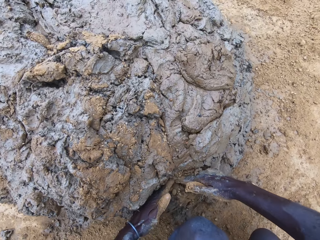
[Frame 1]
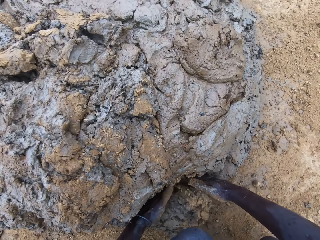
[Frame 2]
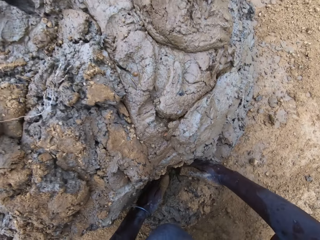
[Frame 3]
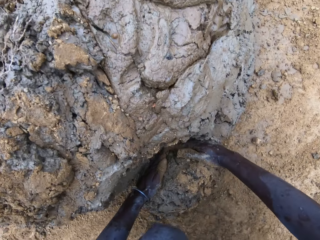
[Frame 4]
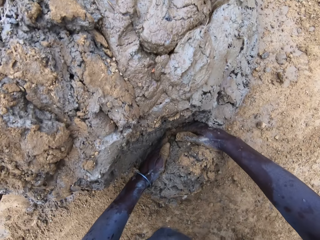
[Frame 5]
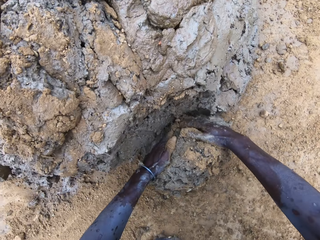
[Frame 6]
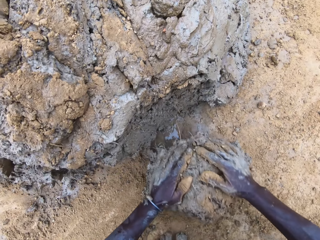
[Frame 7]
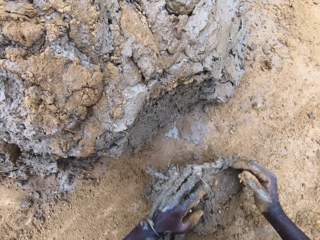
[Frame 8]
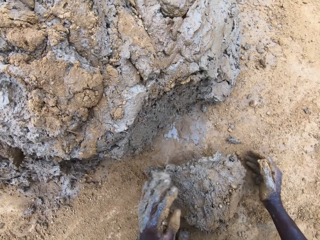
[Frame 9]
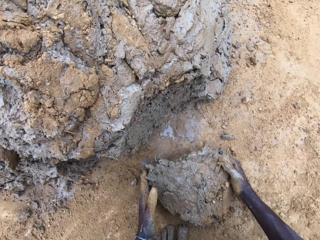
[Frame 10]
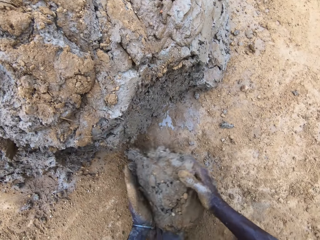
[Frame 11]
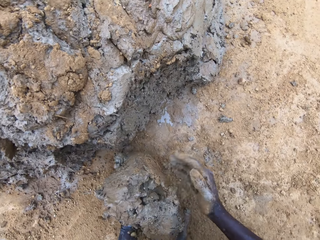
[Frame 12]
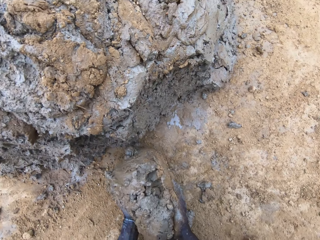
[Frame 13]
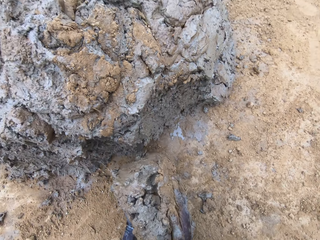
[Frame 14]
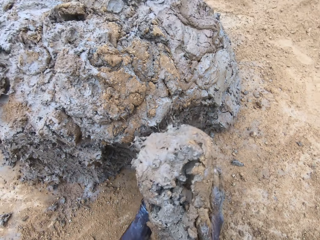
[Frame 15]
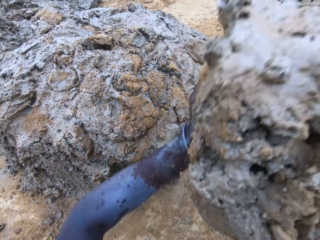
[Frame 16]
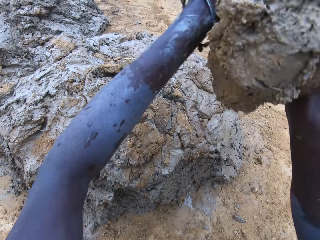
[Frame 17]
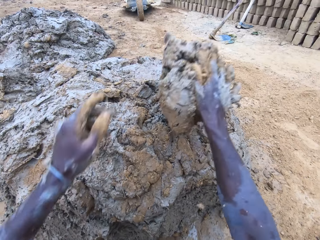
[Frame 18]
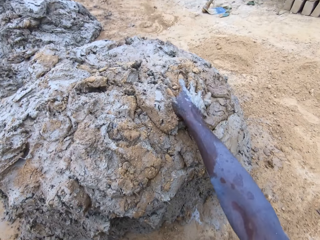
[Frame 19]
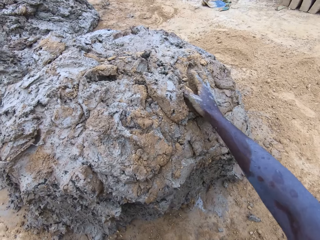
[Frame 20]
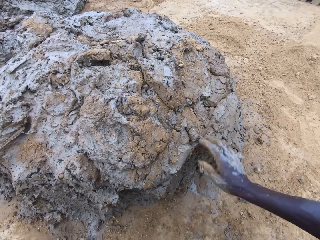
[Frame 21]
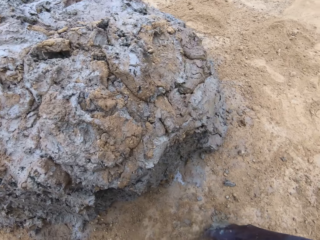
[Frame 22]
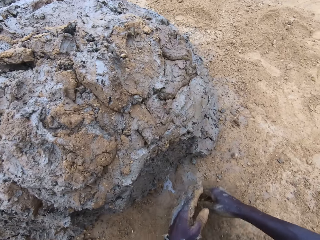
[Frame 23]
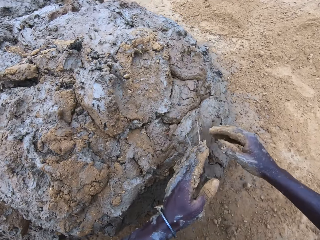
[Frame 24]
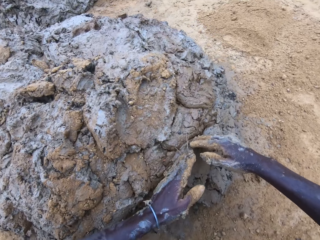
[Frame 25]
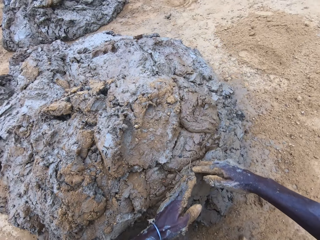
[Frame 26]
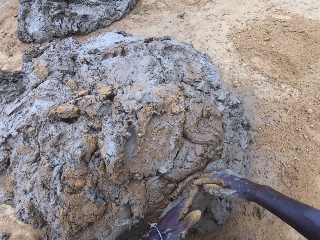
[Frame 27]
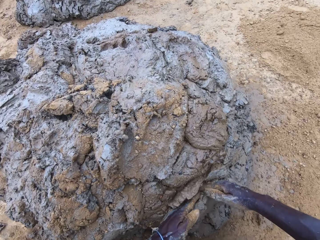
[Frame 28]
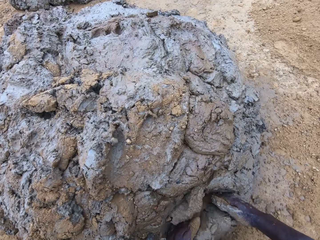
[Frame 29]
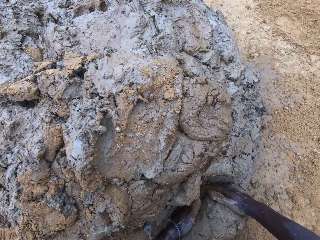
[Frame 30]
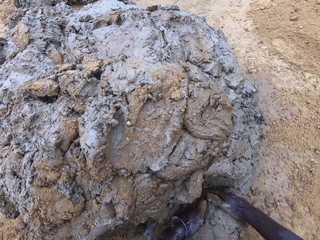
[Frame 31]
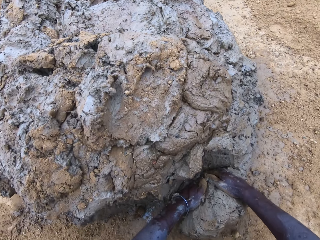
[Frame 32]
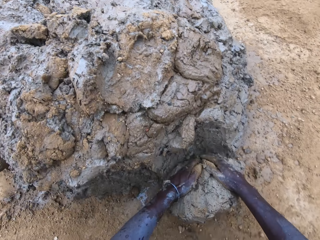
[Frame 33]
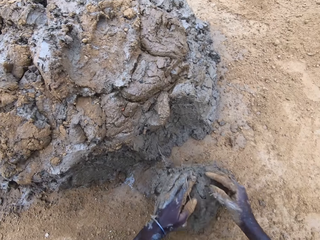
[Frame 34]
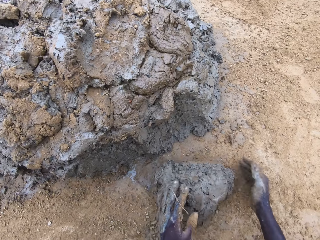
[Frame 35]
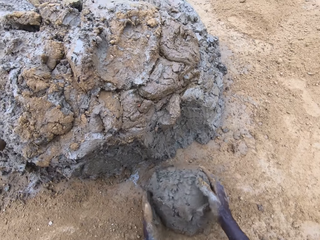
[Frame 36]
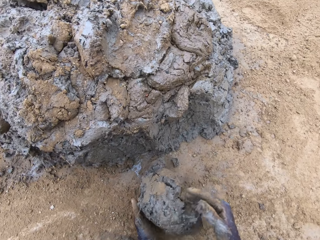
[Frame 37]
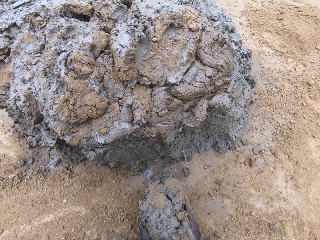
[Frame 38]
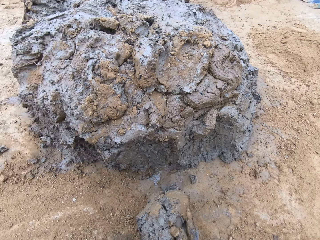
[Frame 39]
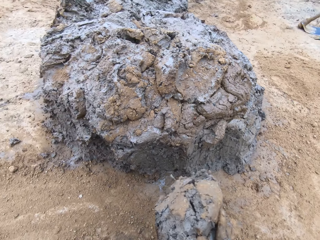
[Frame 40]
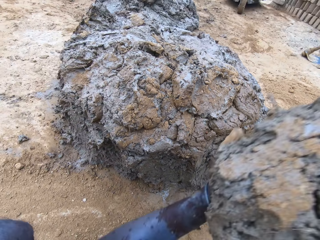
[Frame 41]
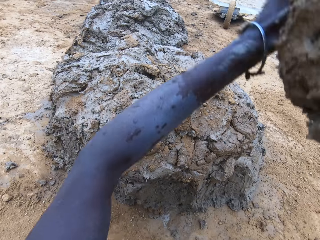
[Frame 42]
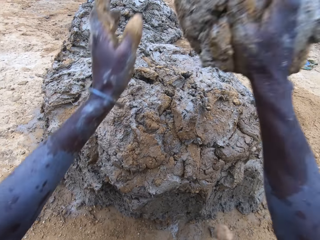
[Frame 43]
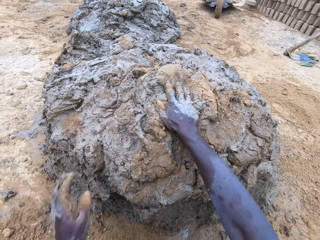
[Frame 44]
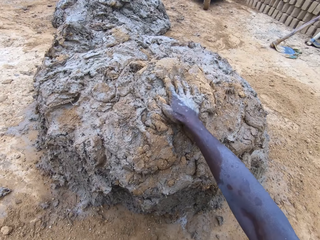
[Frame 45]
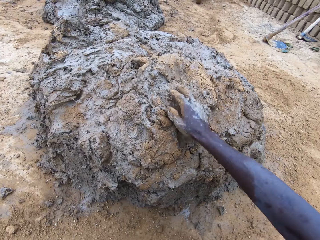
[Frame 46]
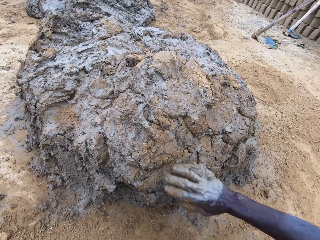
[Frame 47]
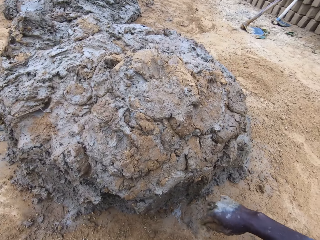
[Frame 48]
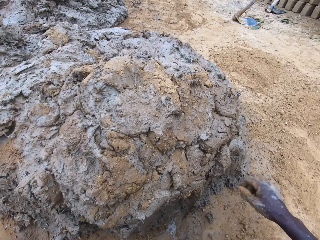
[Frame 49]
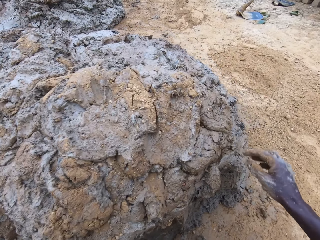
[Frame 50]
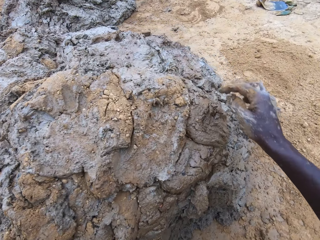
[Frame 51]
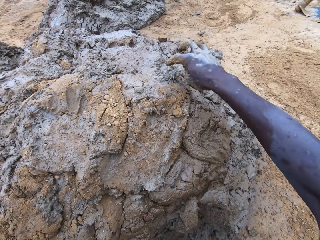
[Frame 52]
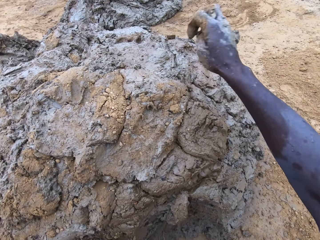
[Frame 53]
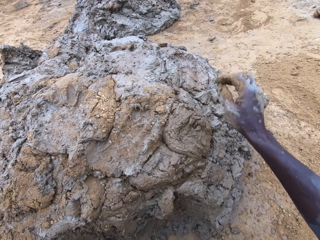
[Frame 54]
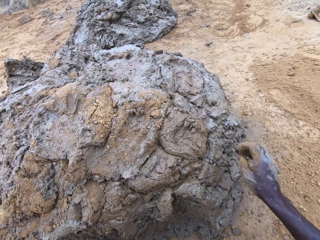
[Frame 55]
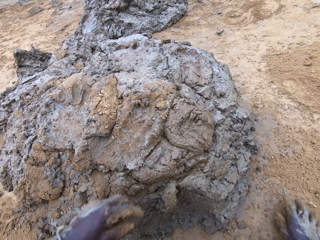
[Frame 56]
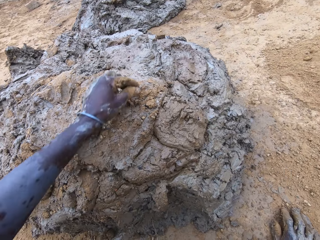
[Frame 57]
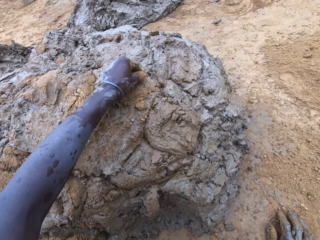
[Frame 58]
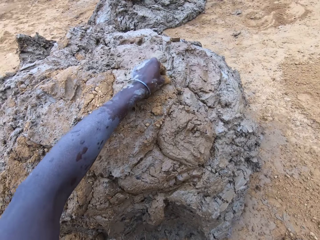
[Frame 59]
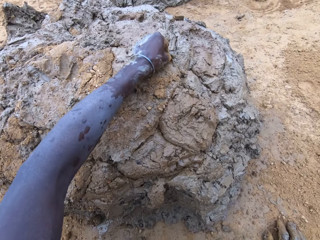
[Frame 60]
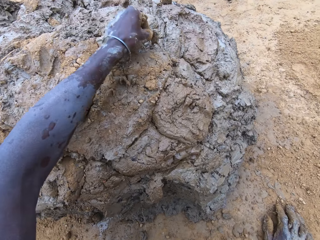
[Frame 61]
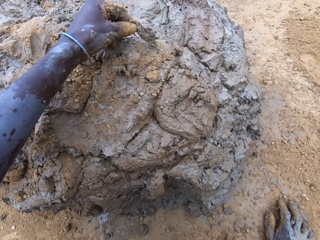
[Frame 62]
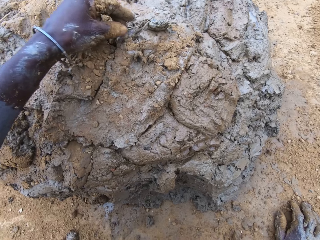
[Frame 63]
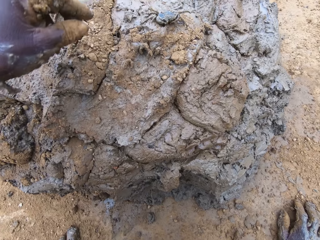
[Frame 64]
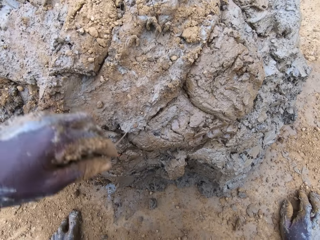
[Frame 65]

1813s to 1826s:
The camera wearer throws the mud on the mud pile. They scoop the mud with hands. They throw the mud on the mud pile.

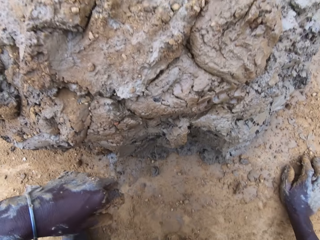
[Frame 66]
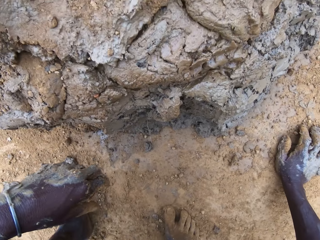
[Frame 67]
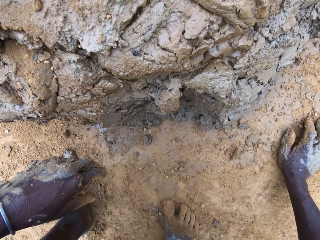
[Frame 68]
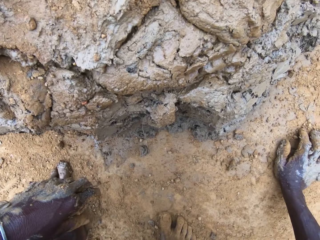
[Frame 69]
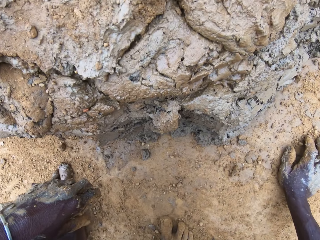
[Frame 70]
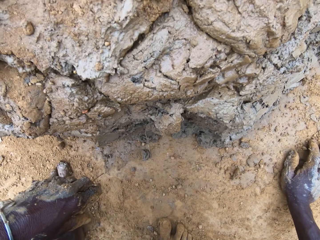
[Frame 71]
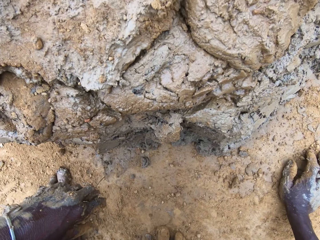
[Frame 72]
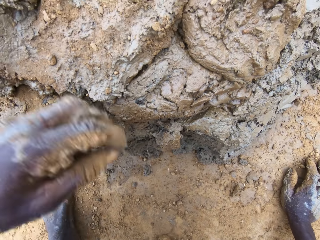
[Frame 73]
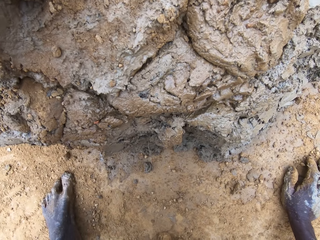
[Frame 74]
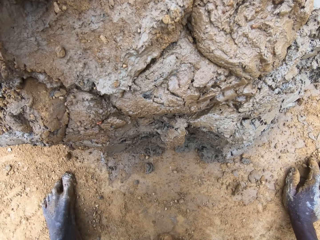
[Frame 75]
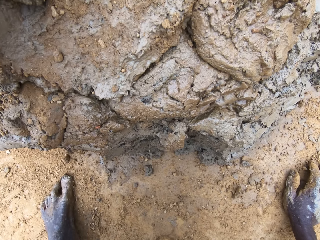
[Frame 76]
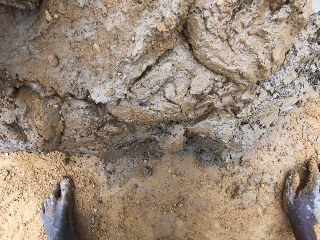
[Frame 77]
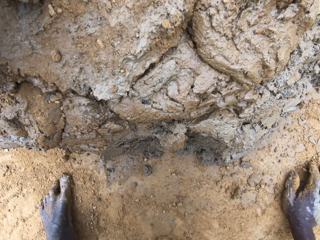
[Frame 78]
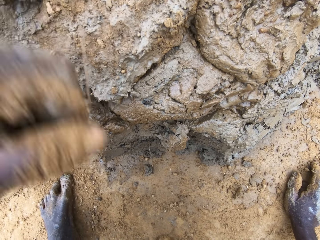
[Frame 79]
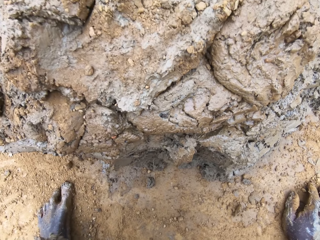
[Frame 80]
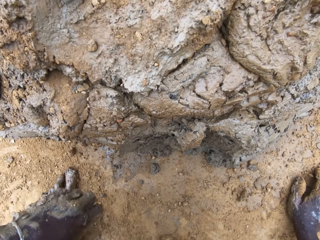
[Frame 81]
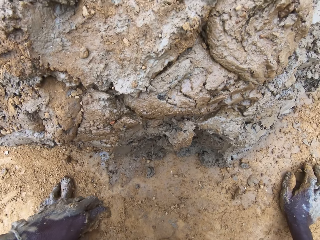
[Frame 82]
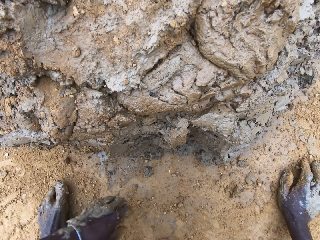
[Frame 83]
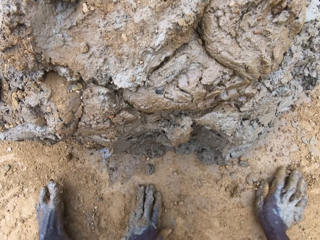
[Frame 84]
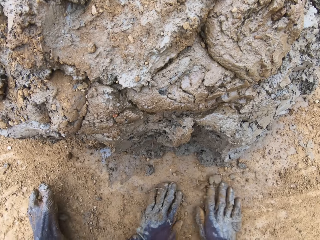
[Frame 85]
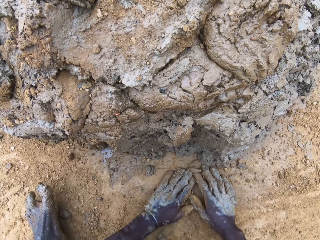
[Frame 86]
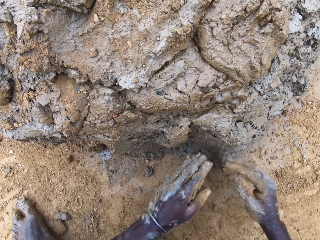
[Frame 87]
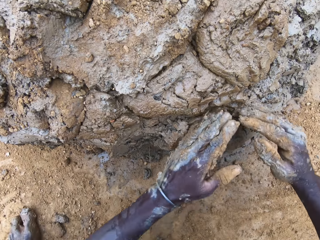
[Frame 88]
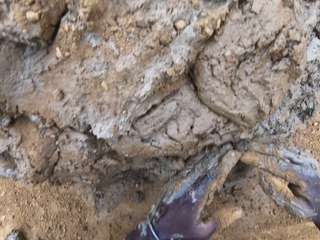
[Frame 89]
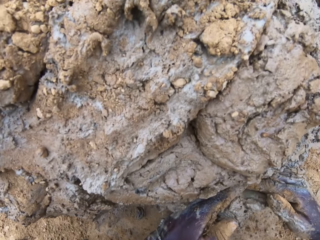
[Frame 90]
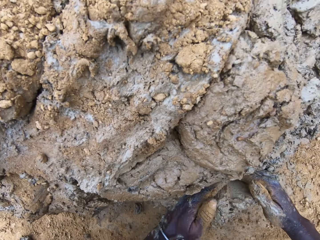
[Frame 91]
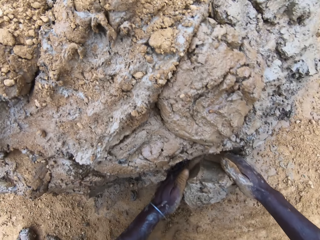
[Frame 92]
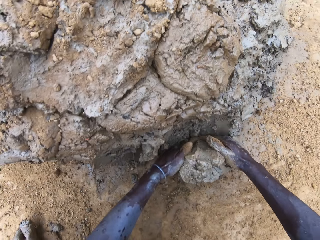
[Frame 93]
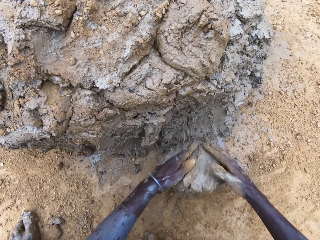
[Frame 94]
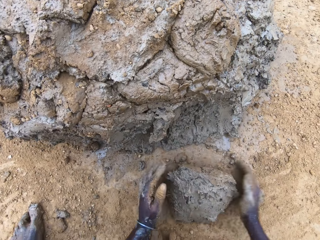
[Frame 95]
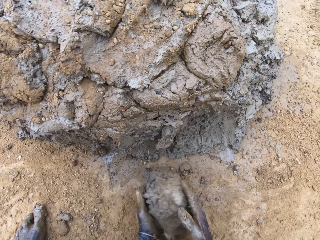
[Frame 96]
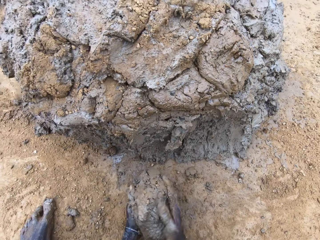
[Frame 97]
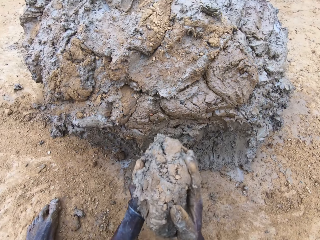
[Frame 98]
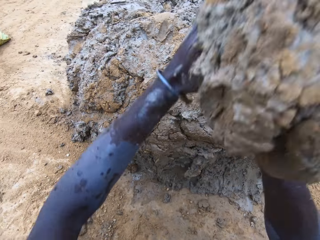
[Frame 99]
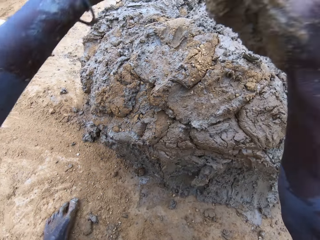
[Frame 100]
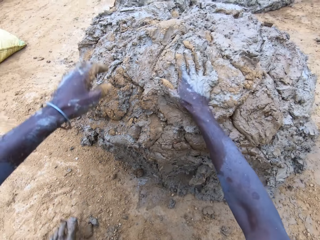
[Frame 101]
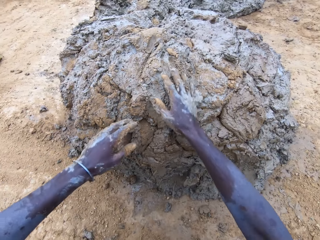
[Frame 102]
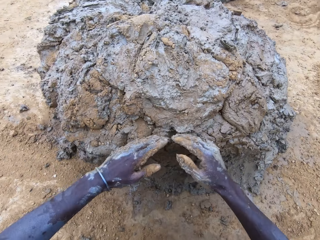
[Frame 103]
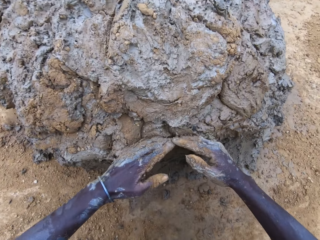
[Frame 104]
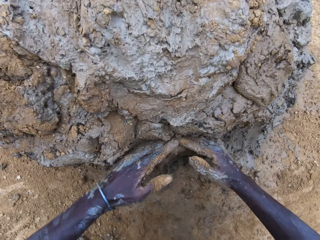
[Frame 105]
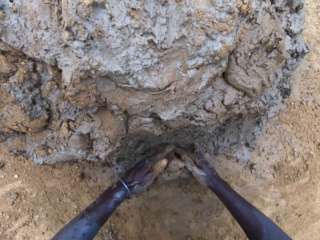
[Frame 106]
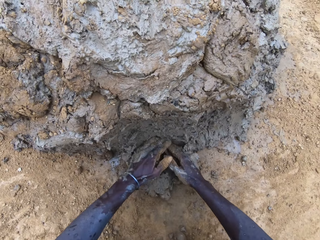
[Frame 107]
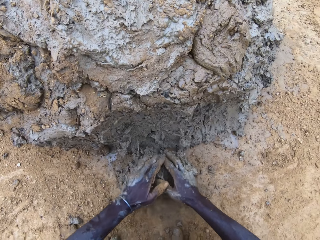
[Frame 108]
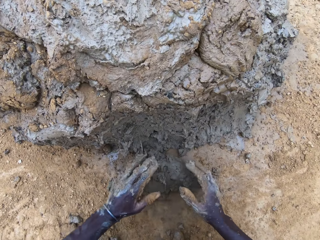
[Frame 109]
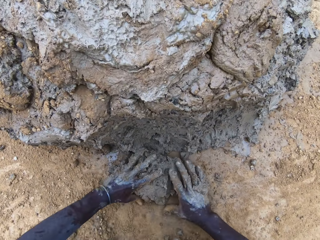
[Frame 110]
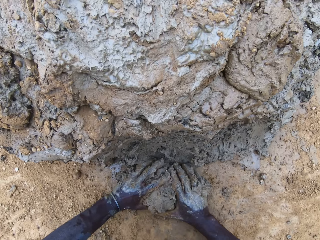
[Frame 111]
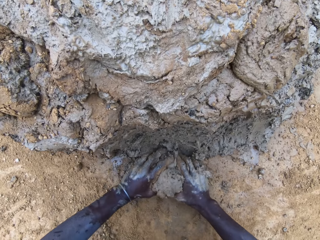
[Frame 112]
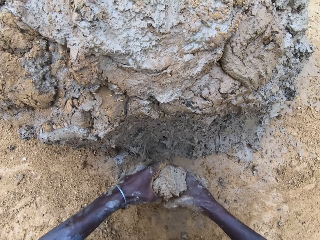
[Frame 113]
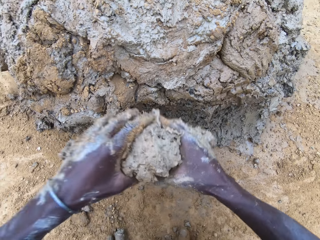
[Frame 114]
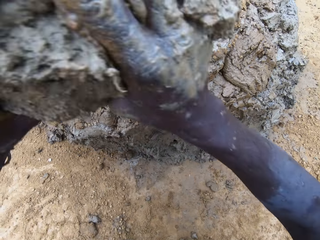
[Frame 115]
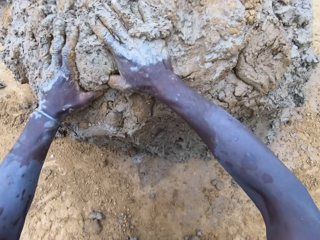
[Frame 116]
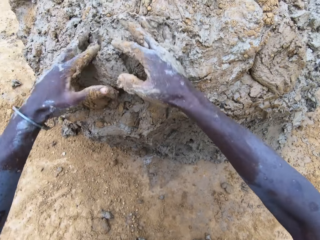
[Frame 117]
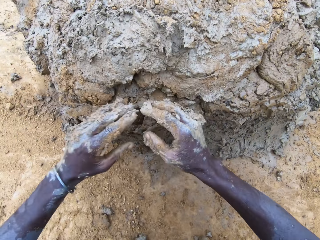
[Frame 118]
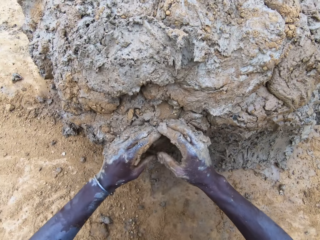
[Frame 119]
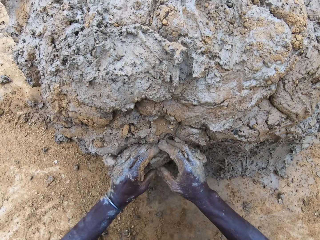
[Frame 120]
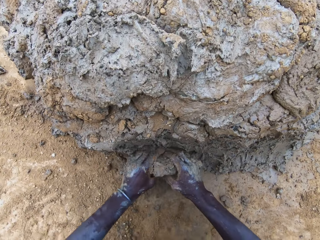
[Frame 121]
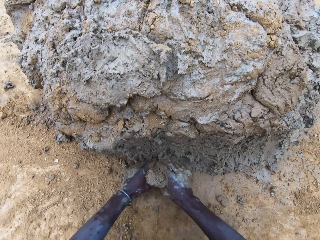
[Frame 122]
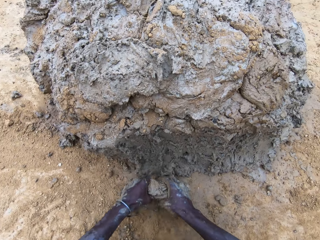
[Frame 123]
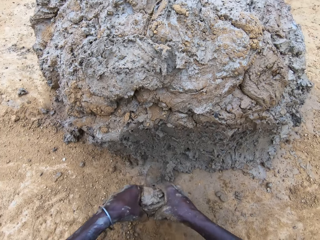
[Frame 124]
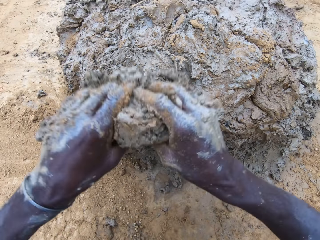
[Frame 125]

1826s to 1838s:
The camera wearer scoops the mud with hands. They throw the mud on the mud pile. They scoop the mud with hands. They throw the mud on the mud pile. They scoop the mud with hands.
